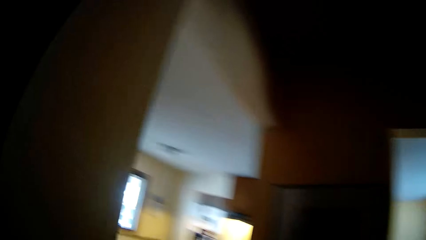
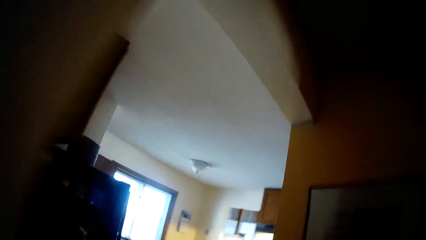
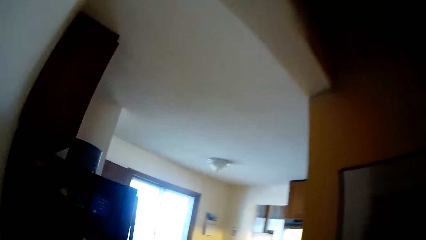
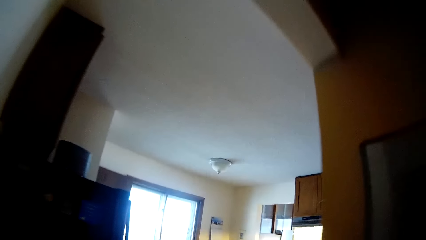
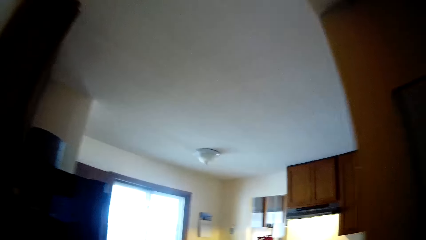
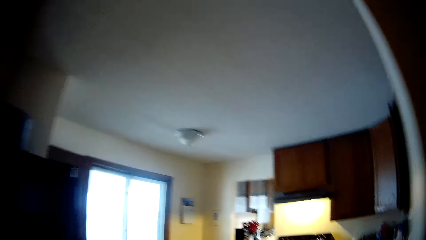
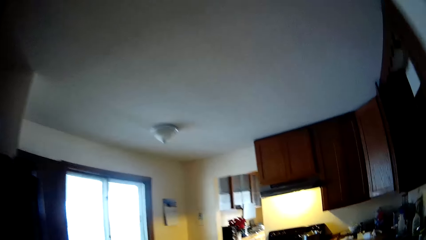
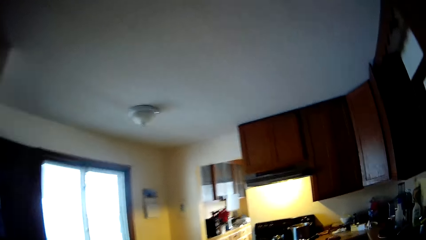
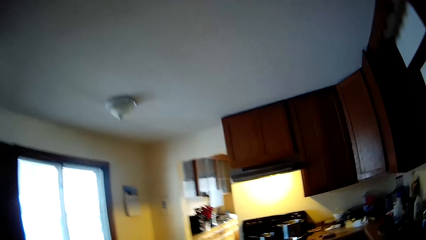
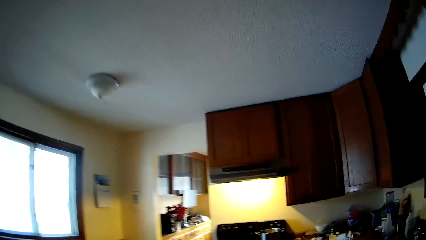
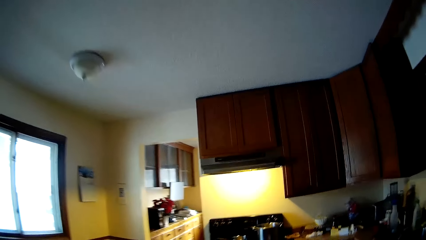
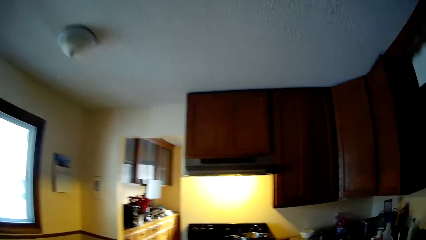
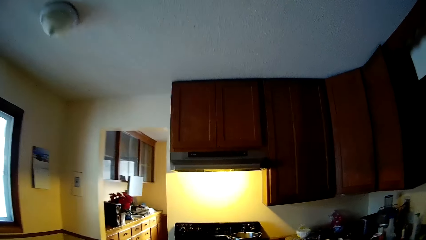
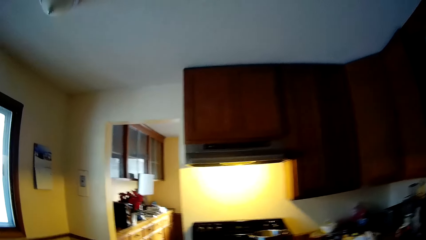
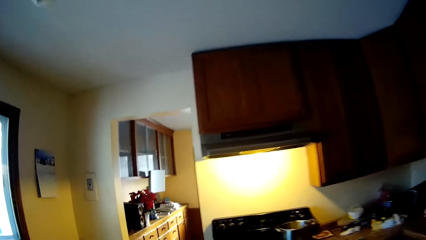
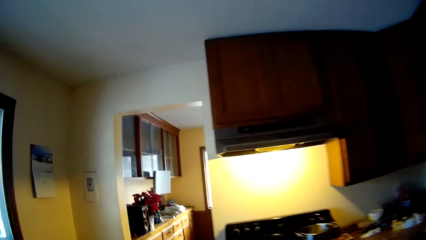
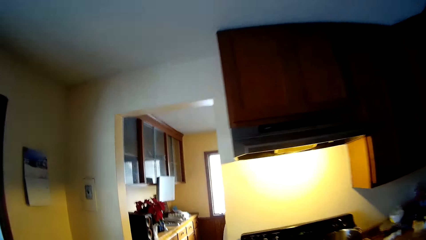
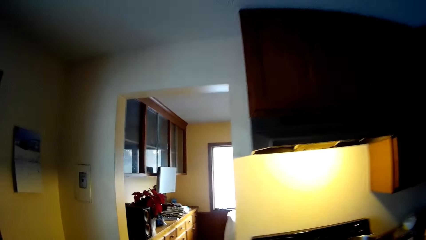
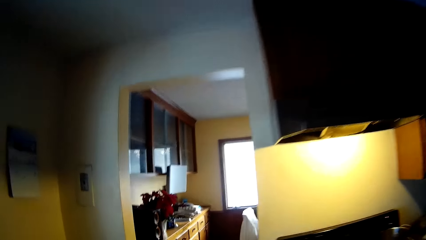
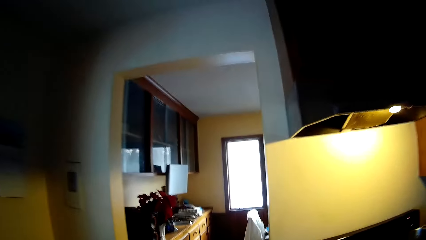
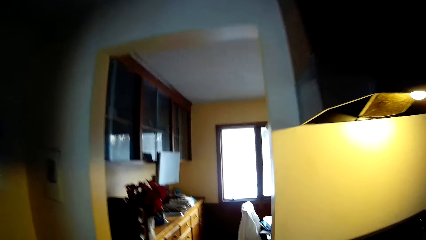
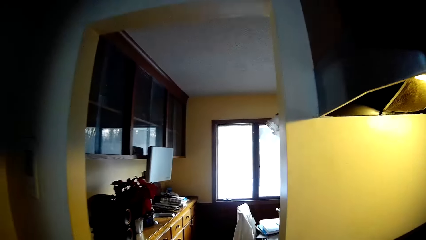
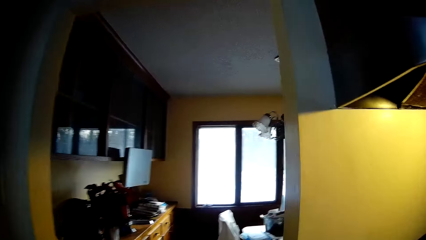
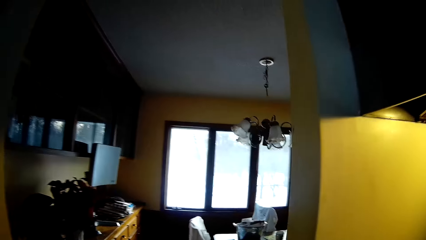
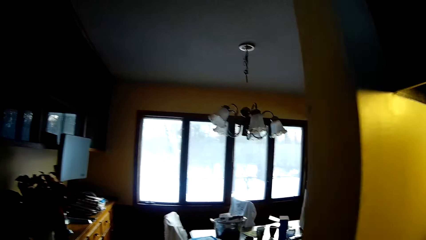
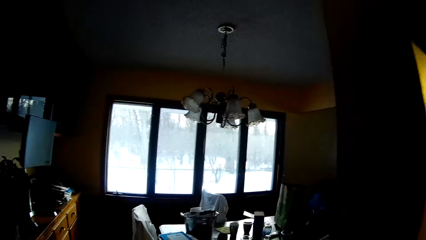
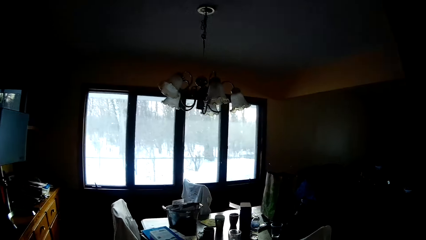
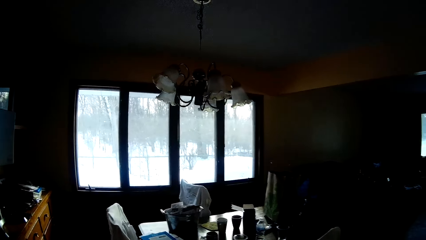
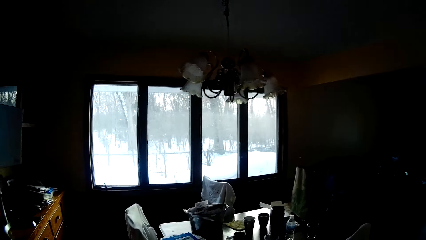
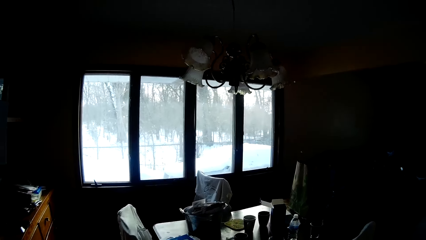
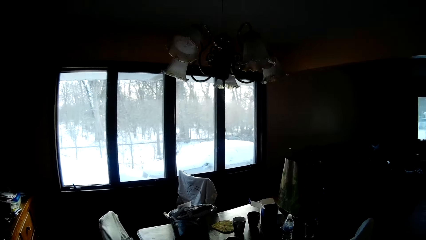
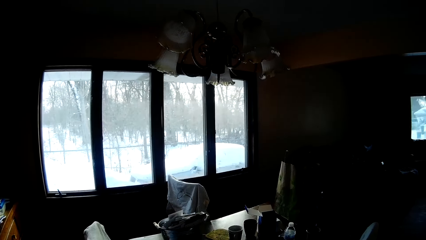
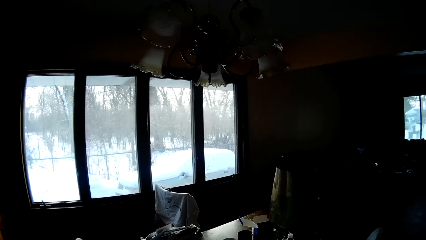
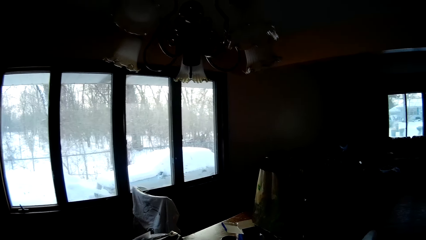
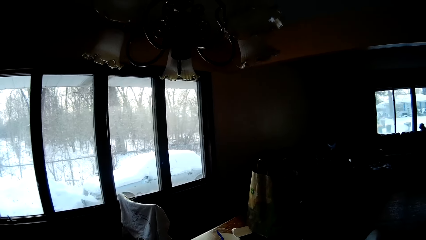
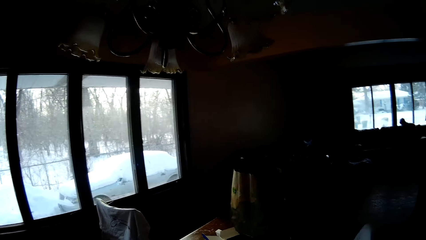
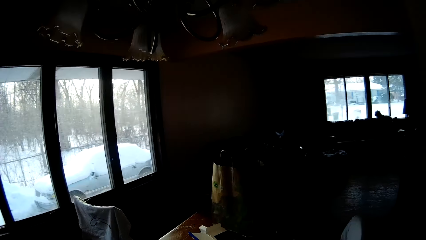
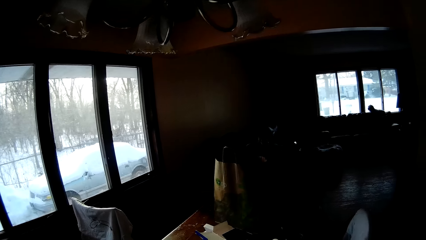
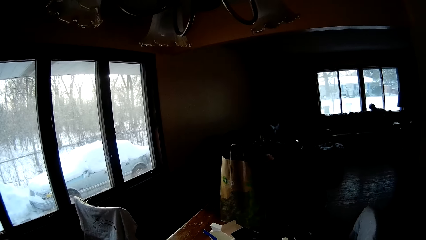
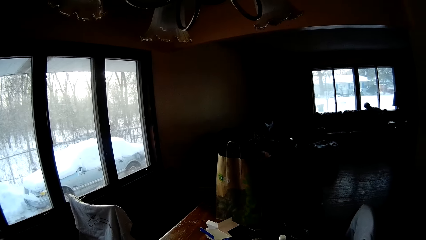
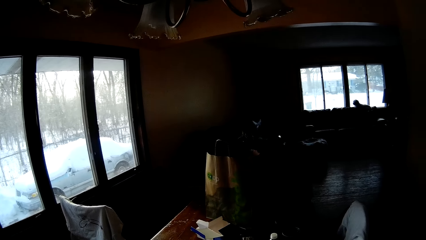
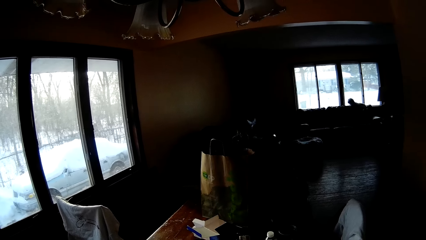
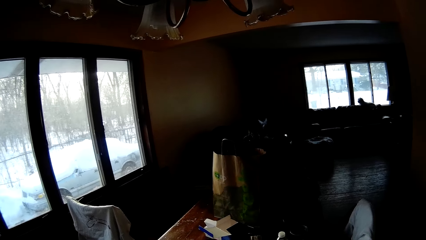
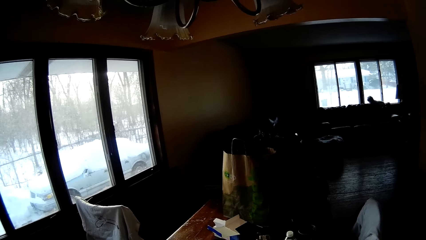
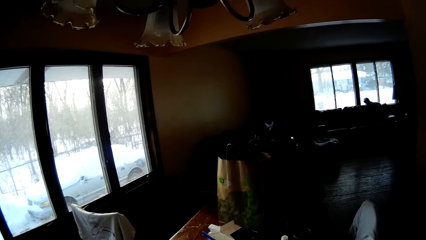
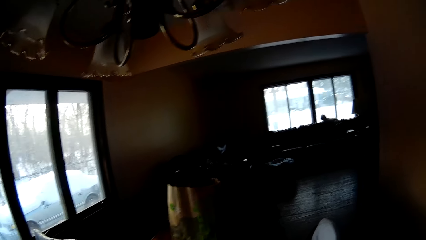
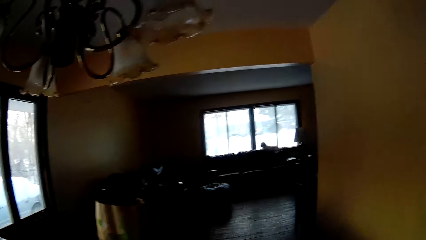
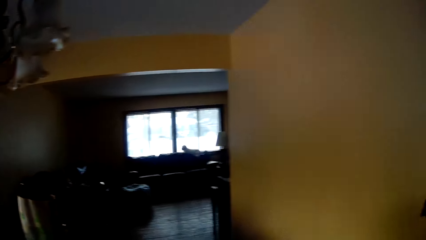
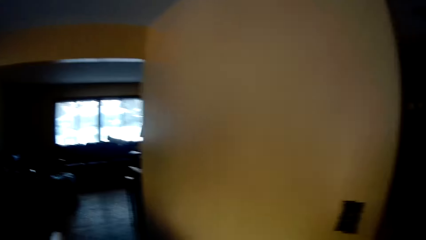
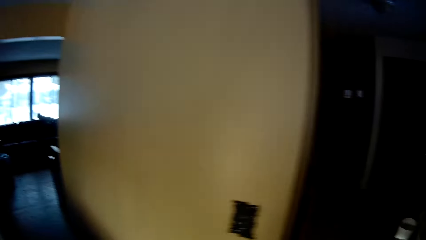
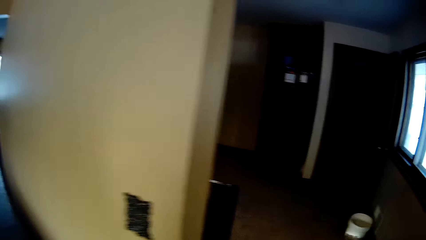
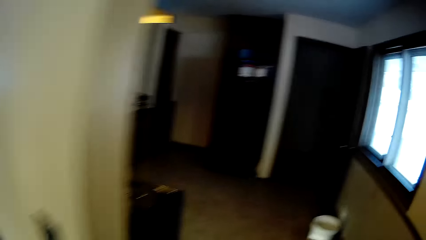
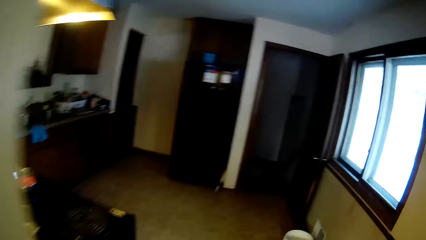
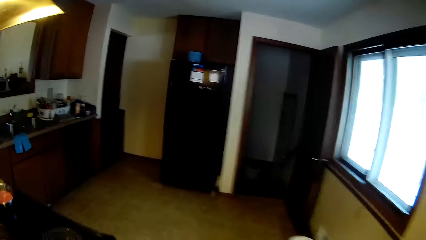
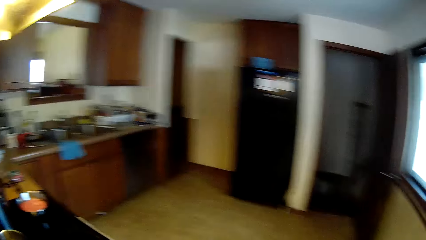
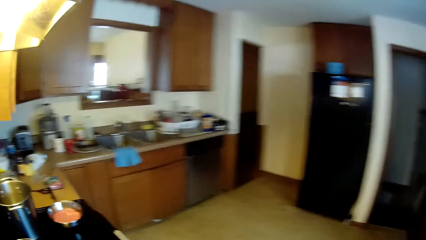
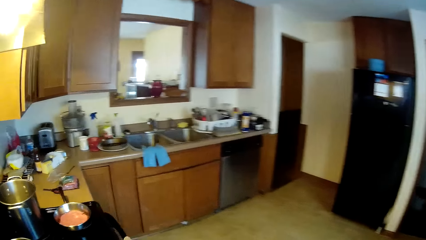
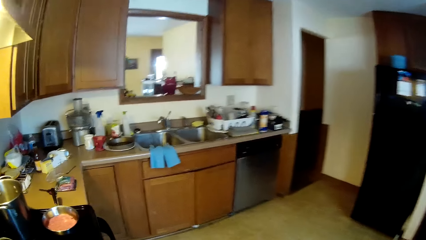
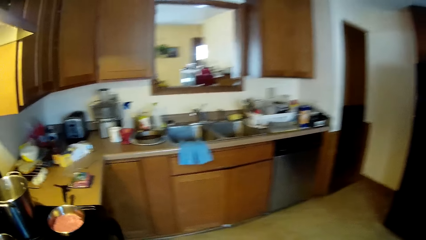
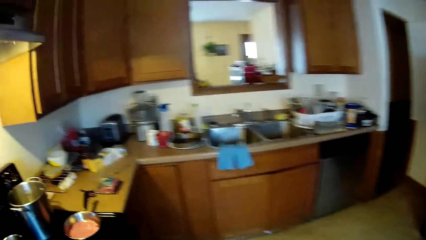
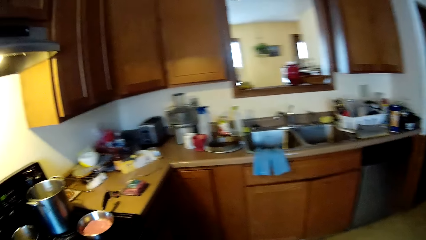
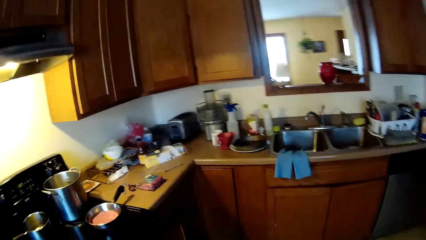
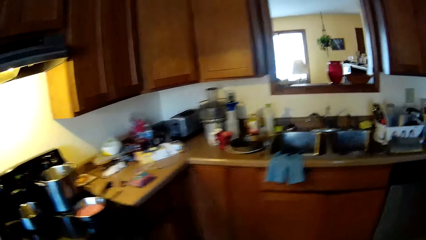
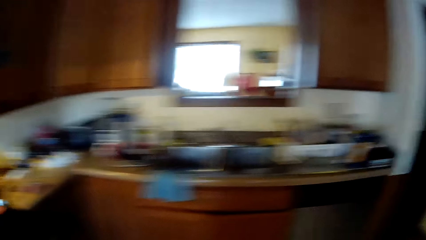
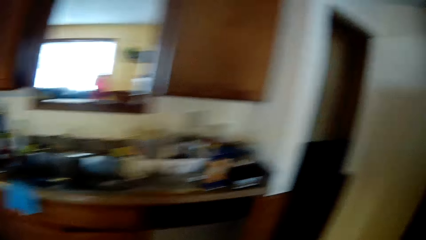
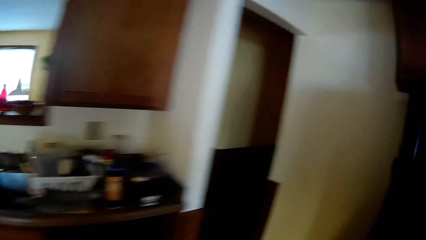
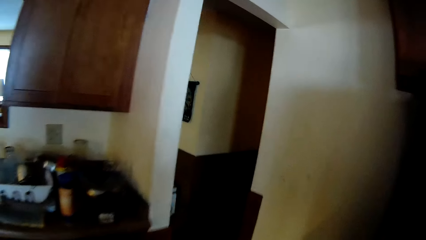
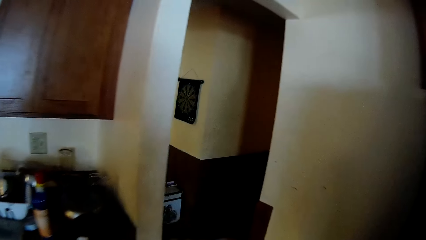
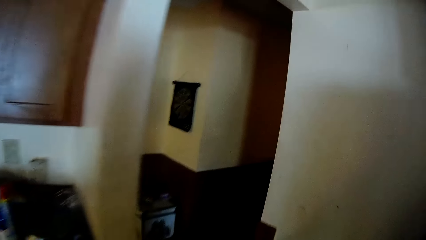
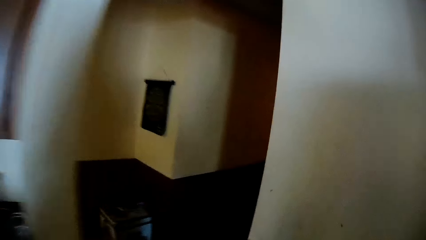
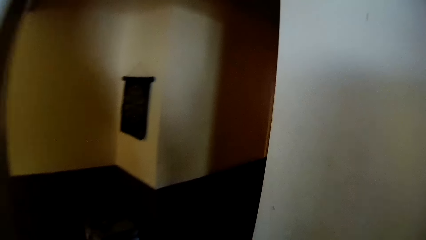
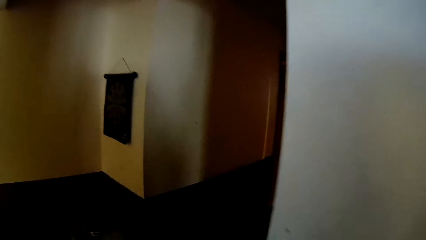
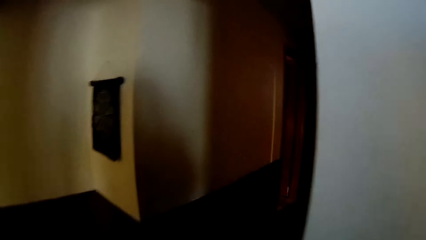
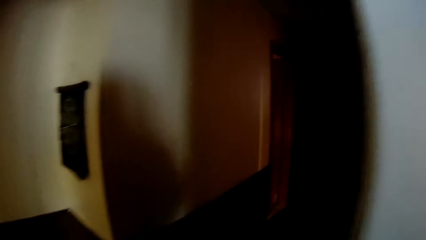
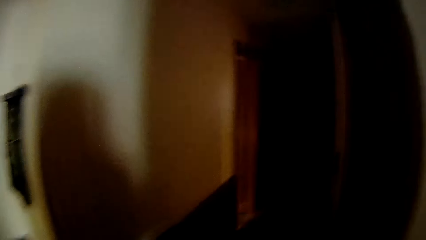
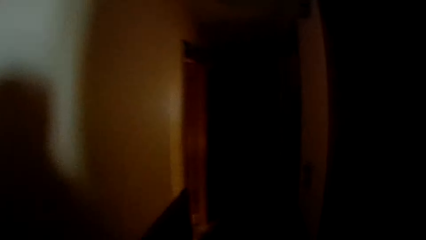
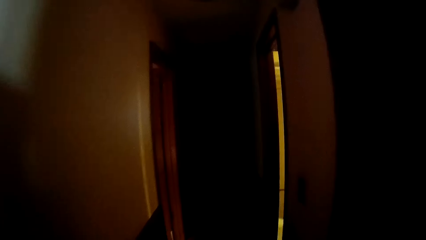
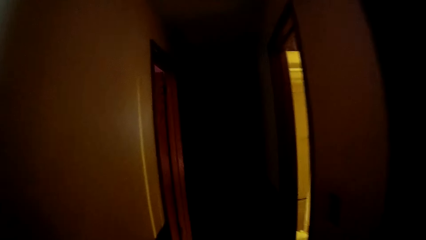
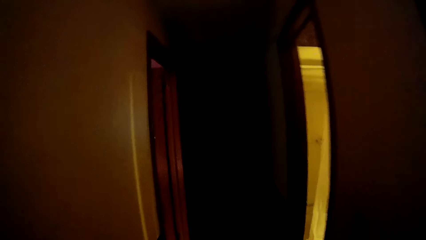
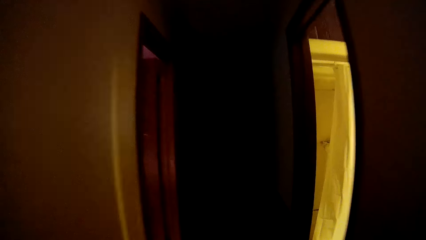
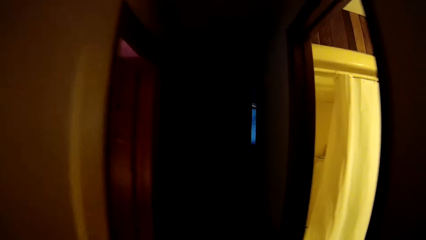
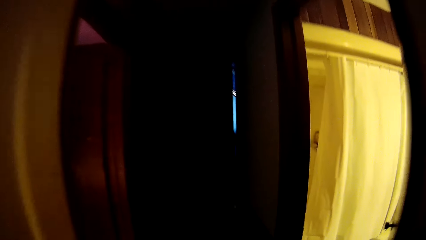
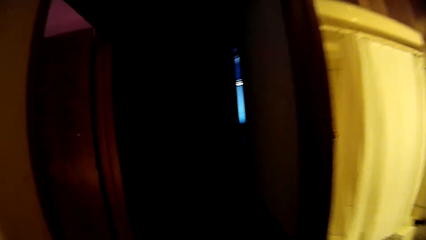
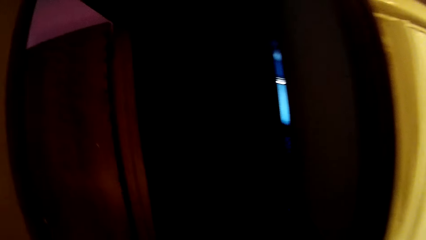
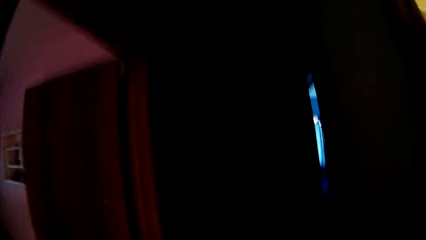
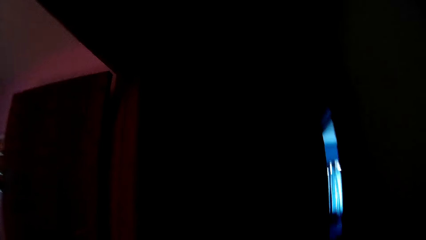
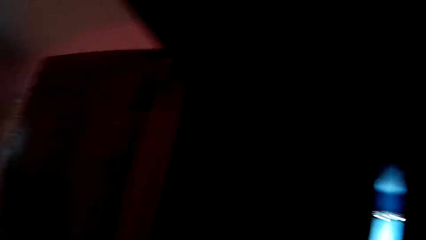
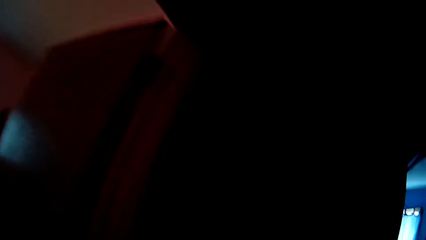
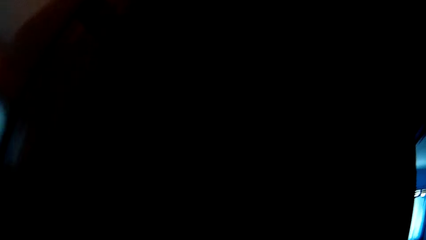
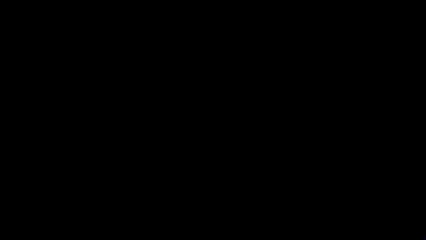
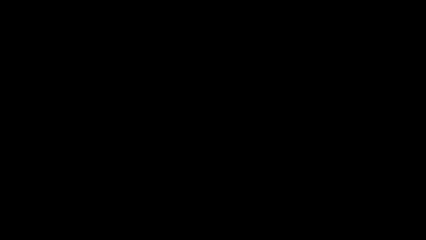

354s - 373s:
The camera wearer turns towards the kitchen and moves towards the kitchen. They move to the dining room. They walk into the sitting room. They turn towards the kitchen. They walk into the kitchen. They turn towards the door. They move towards the living room. They walk away from the kitchen.
